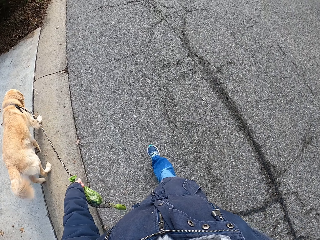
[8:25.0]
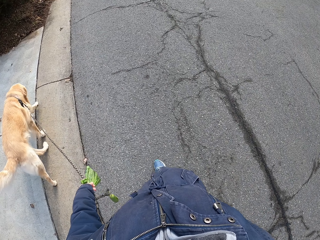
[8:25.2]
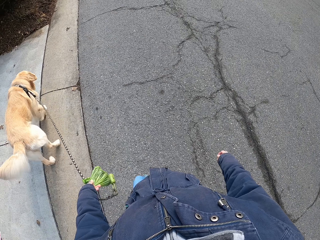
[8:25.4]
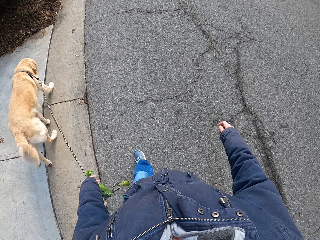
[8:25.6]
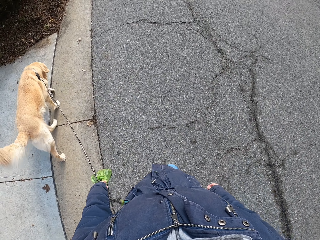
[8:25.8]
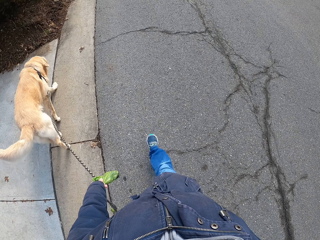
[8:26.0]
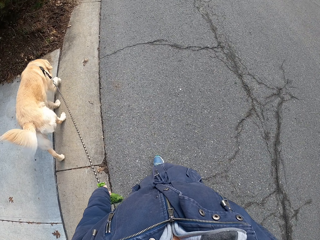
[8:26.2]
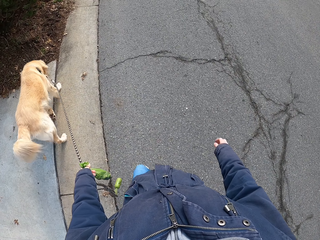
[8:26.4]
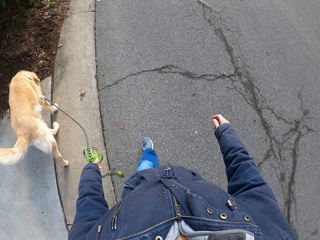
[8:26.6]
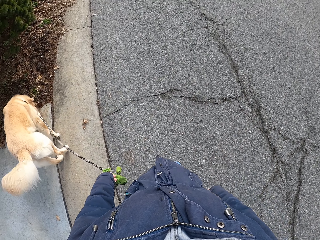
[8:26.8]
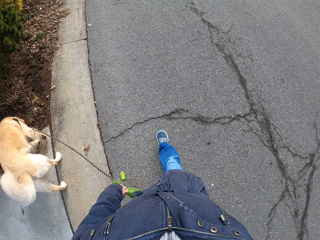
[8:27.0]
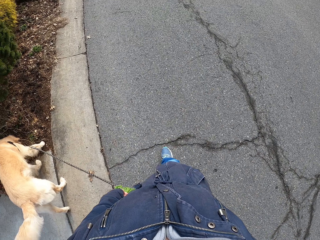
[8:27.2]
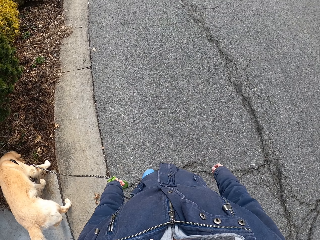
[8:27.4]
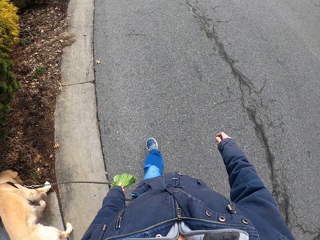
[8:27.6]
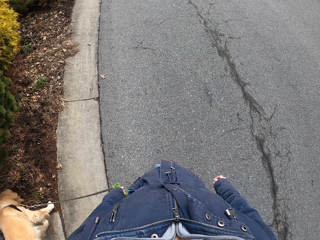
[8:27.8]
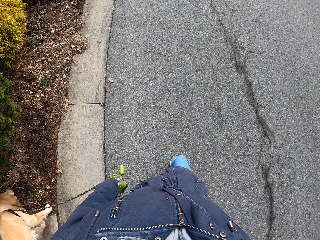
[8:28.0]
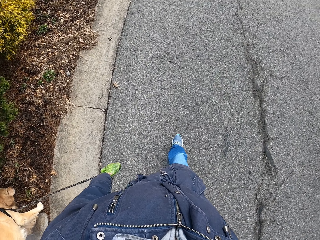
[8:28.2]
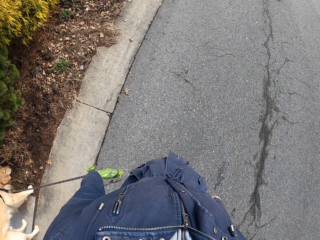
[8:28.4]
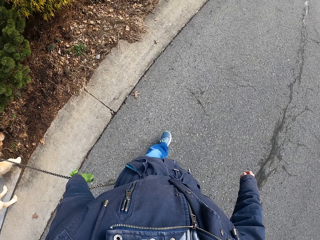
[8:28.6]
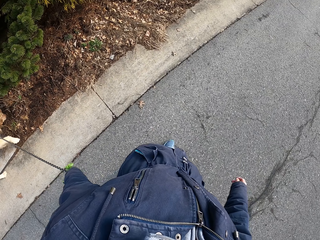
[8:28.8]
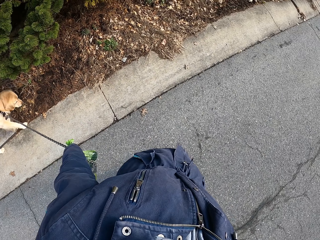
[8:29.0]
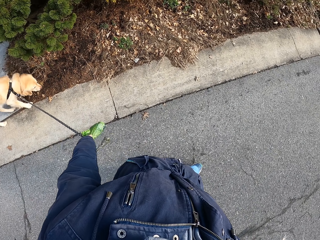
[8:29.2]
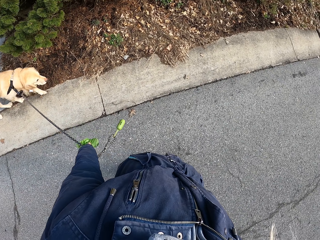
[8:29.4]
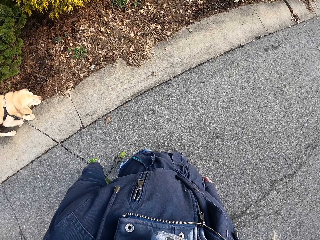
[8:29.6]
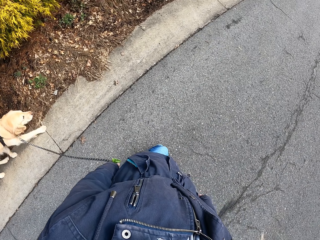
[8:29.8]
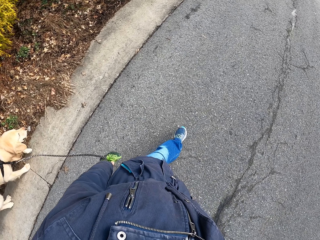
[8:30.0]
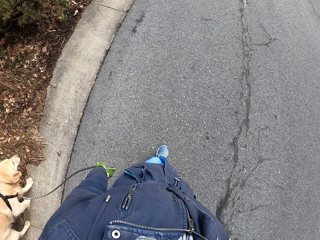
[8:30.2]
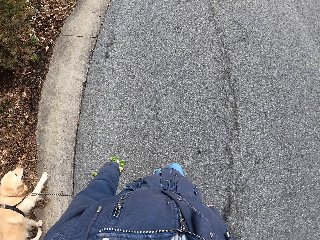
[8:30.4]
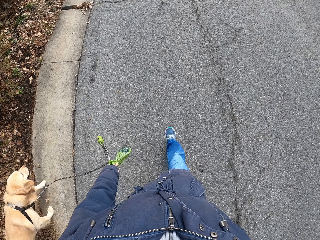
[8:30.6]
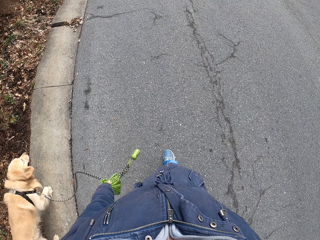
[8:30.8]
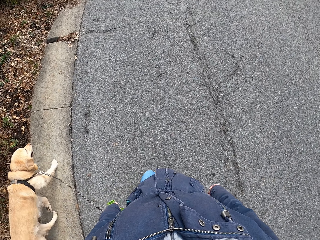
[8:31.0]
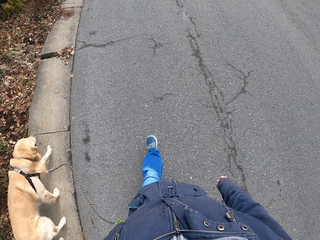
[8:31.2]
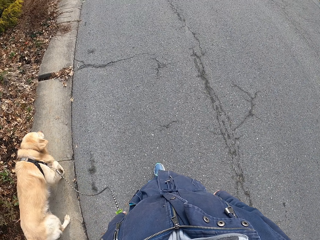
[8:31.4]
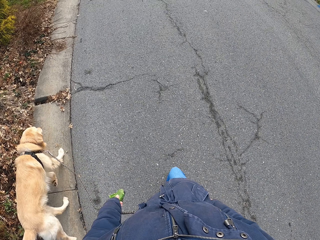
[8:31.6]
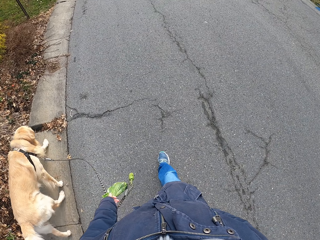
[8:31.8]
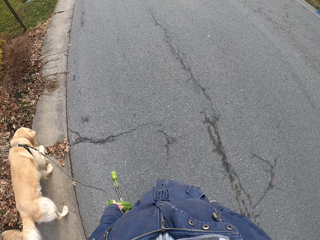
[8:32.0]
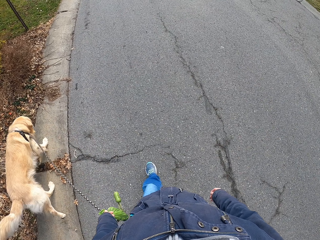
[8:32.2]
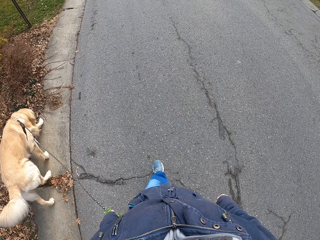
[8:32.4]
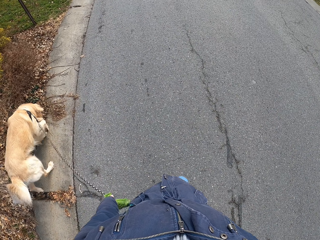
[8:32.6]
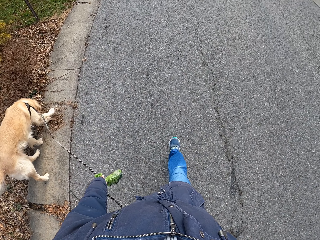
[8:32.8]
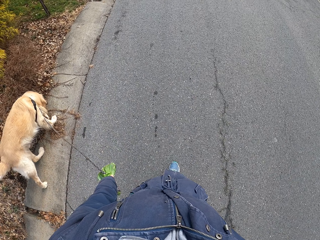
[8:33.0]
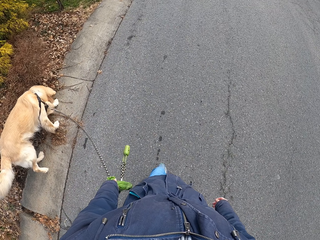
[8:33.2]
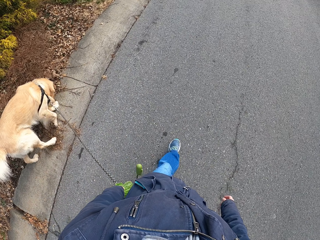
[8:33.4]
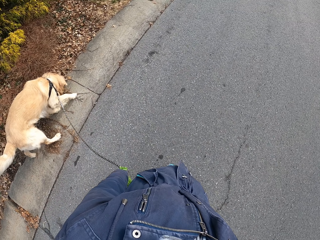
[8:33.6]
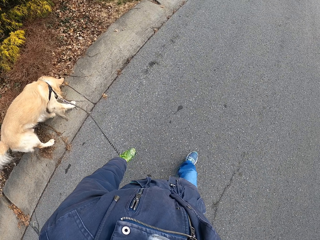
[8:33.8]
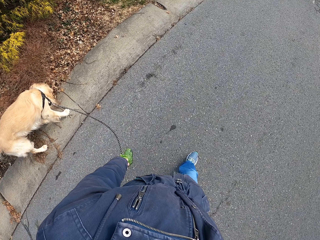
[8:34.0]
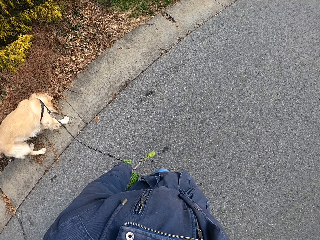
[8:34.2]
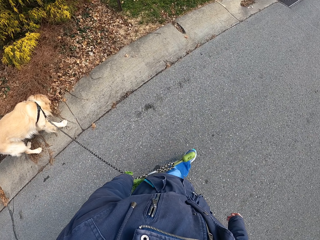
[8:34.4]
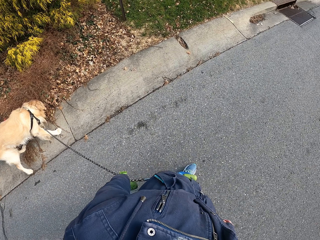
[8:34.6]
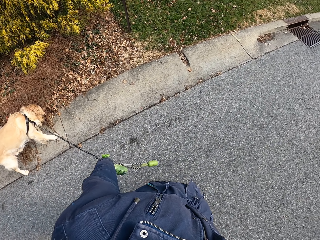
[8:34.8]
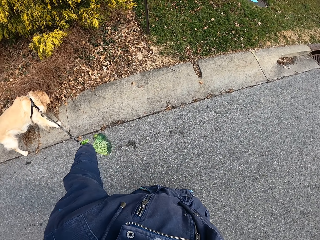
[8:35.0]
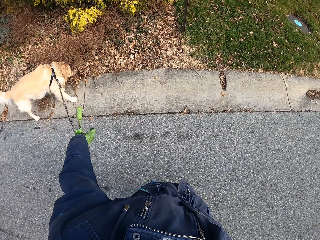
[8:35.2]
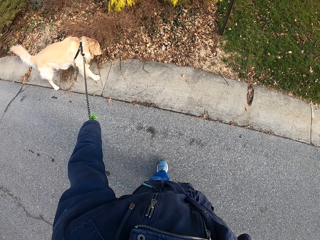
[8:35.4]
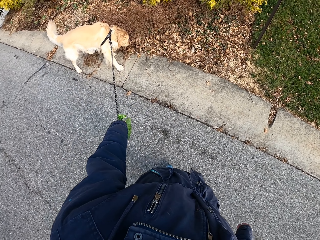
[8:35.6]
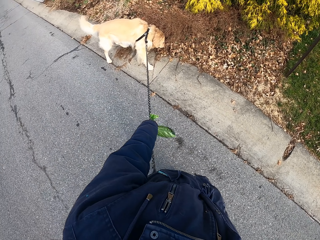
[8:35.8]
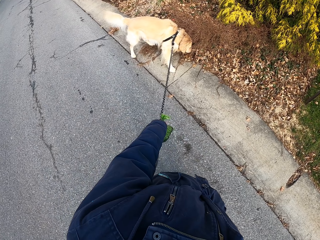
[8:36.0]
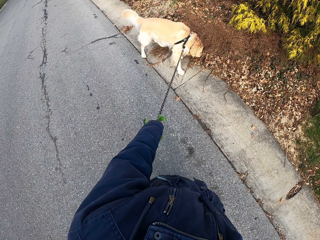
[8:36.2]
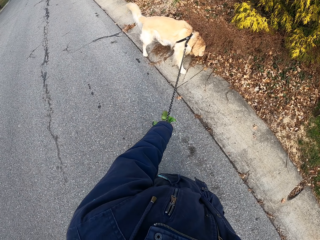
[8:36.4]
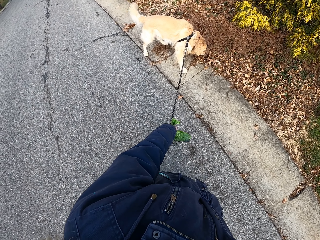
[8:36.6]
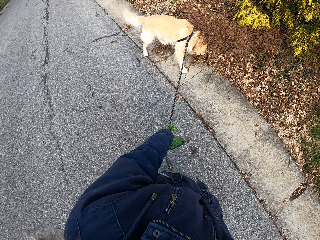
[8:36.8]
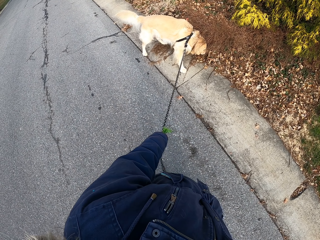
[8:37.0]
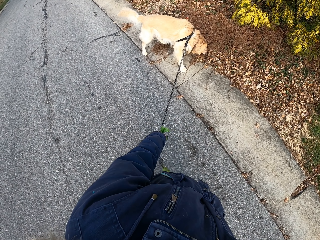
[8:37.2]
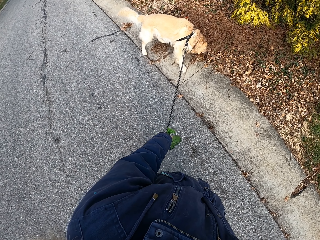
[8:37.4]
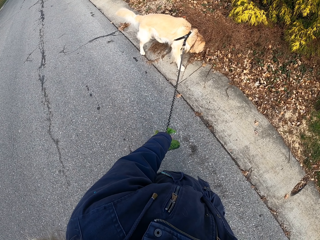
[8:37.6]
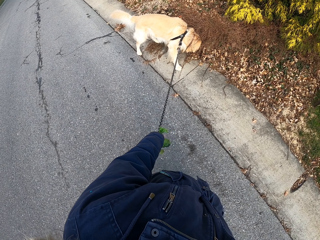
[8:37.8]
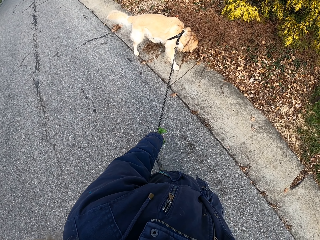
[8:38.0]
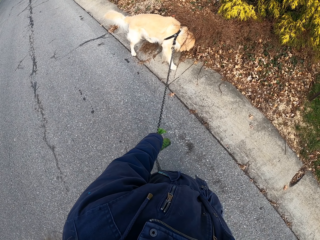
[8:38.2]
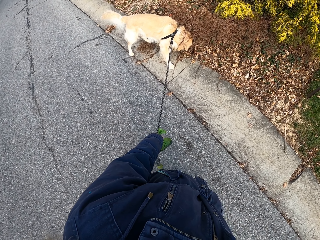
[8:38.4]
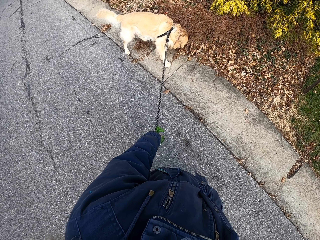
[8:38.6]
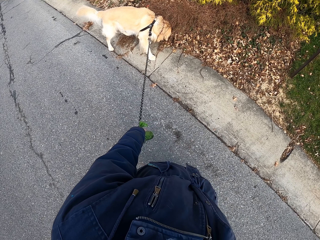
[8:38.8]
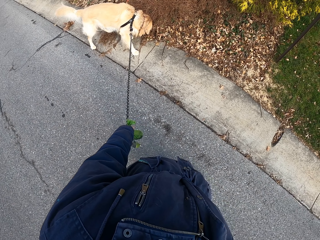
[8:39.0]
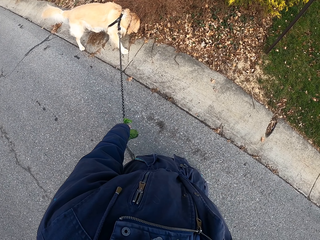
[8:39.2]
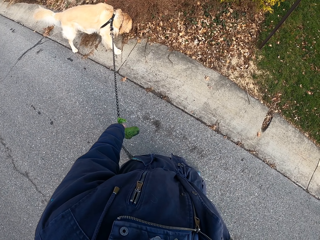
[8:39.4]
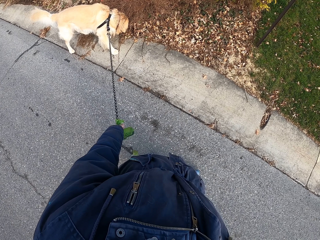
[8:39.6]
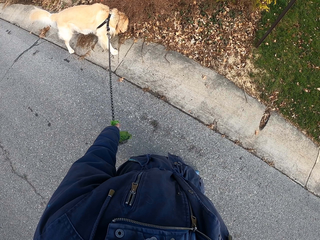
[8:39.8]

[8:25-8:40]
The camera wearer stares at the dog. They walk on the road. They stare at the dog. They stop.

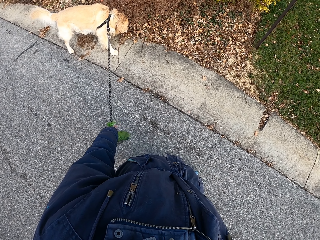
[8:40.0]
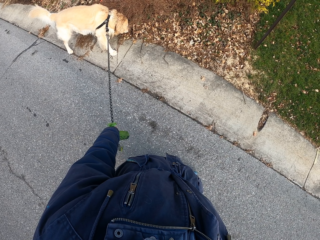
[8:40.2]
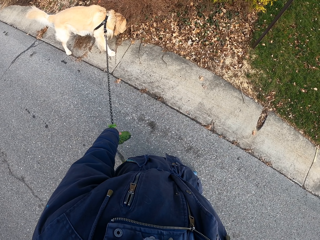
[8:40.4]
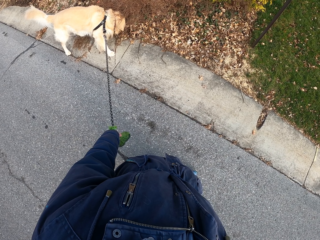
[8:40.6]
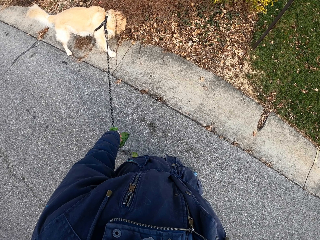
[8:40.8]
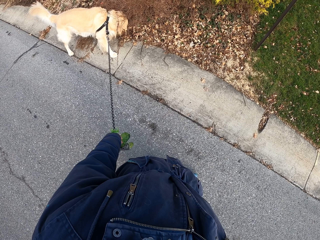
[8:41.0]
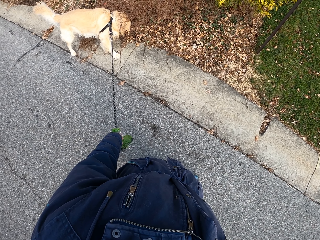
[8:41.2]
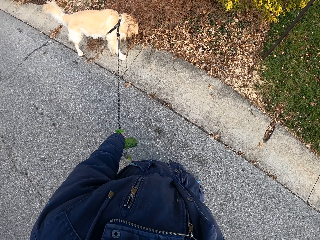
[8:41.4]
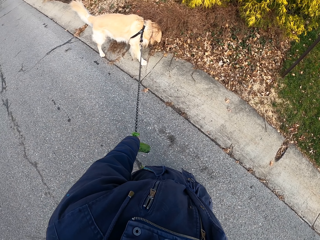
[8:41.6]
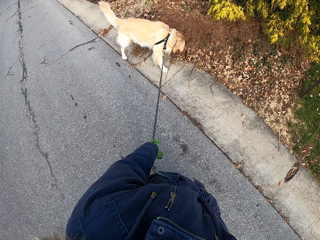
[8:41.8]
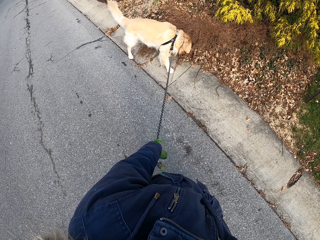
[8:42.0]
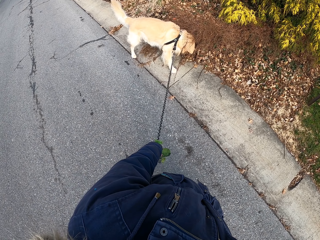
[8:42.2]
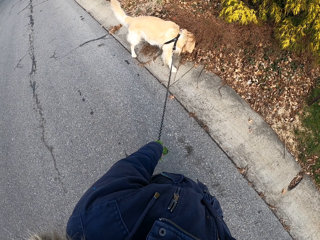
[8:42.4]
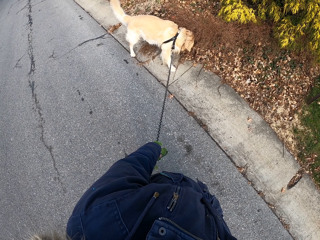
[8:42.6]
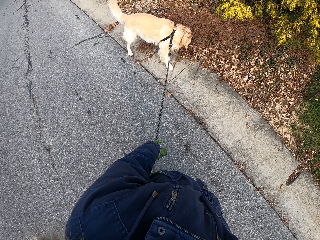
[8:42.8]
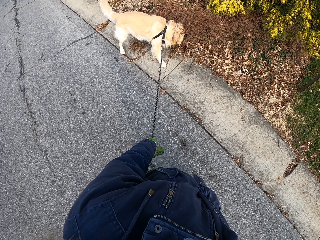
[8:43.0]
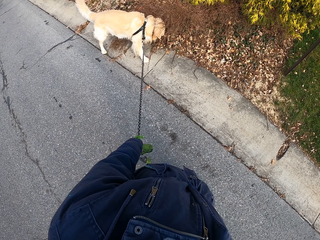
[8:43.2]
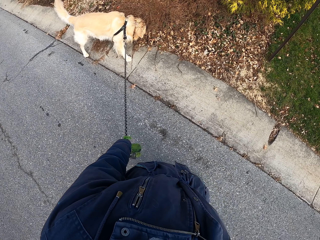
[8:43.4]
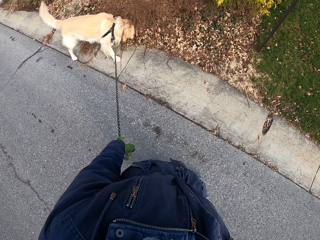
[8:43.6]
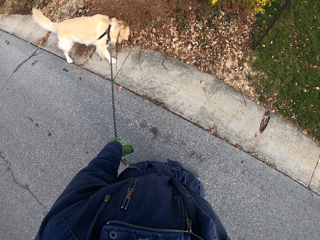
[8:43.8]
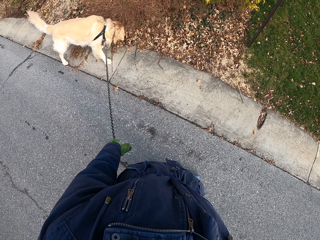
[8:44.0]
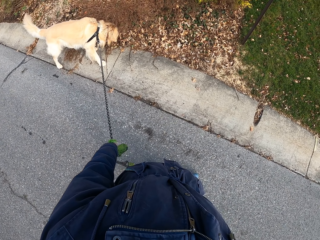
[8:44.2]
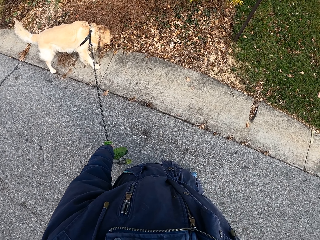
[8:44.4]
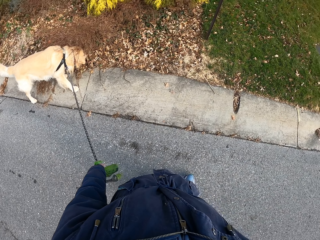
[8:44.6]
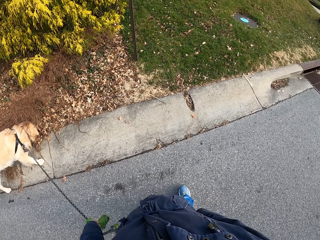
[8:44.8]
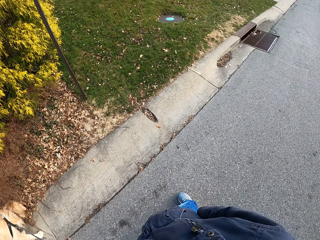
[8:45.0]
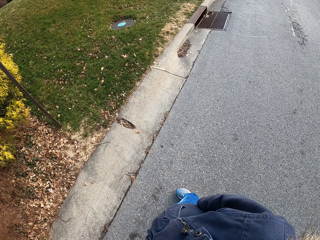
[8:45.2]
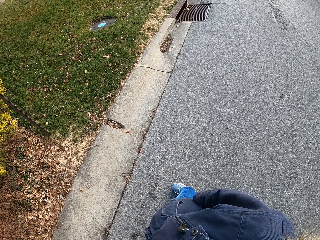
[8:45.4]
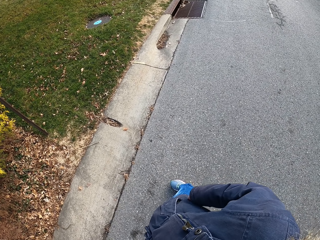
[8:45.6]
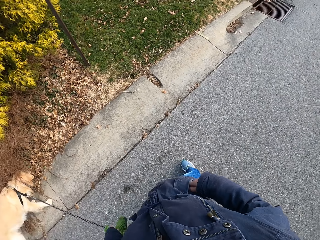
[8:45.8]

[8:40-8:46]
The camera wearer stares at the road. They look around.
